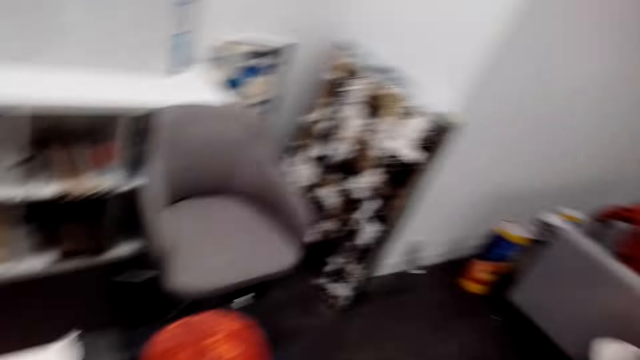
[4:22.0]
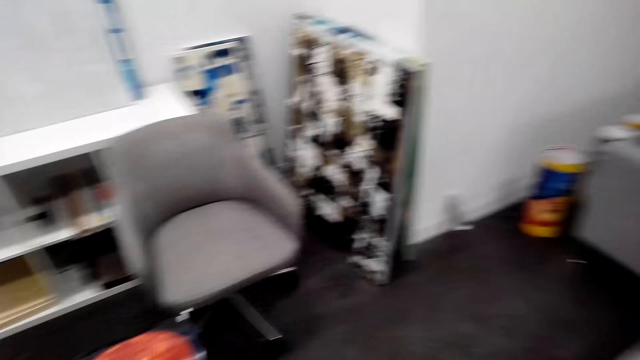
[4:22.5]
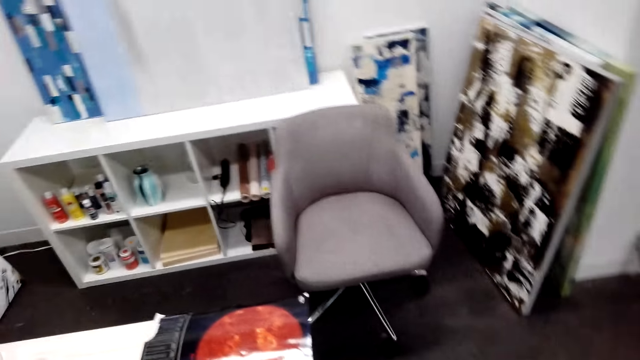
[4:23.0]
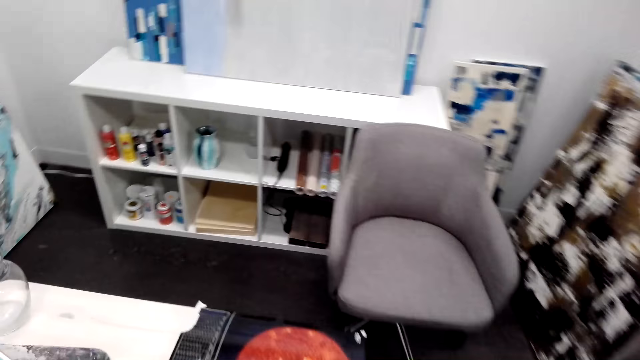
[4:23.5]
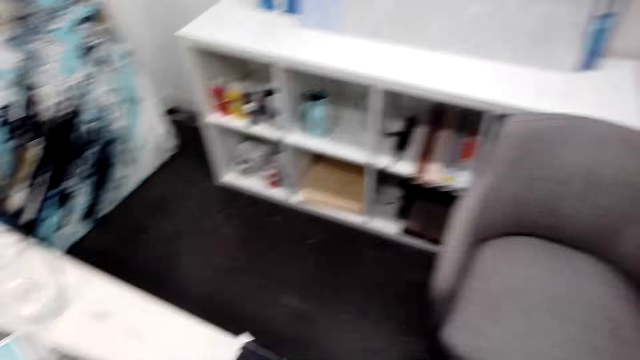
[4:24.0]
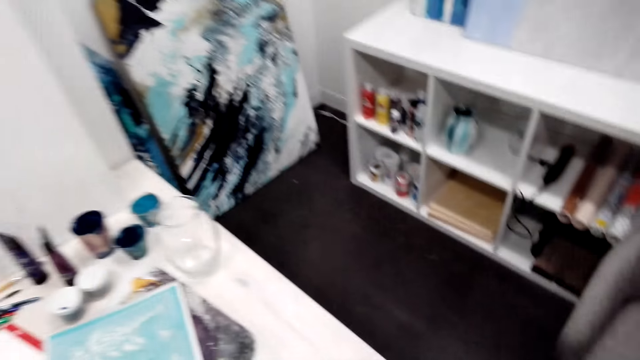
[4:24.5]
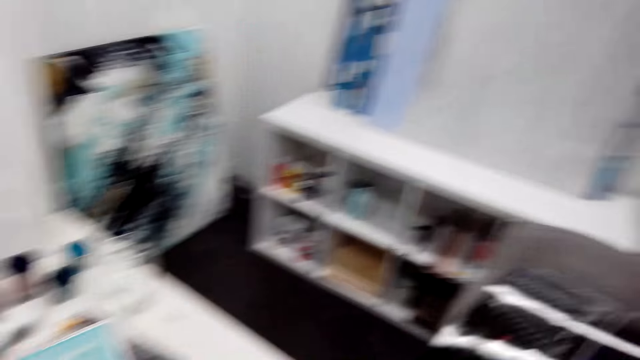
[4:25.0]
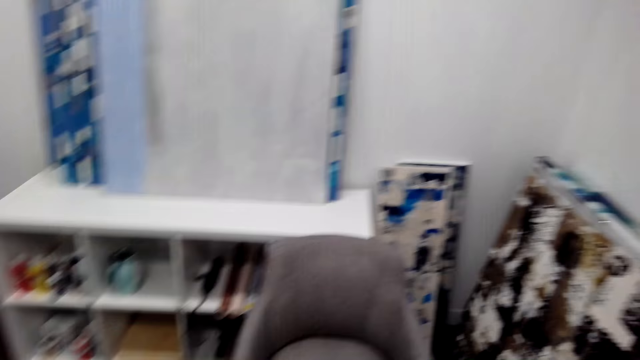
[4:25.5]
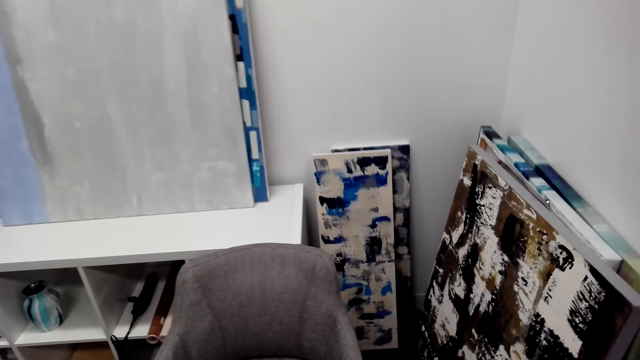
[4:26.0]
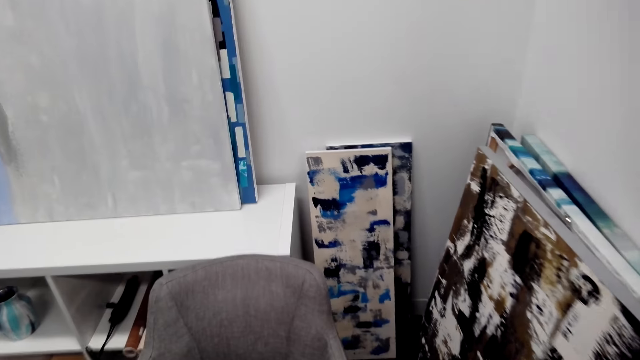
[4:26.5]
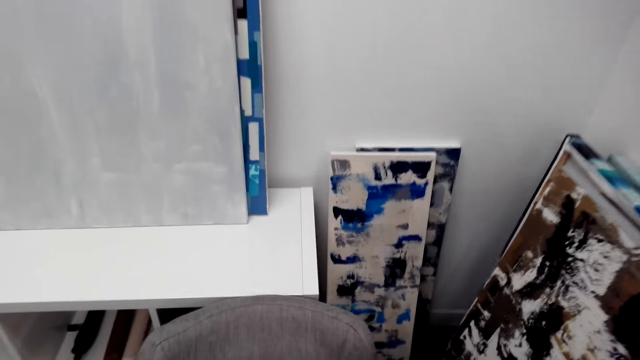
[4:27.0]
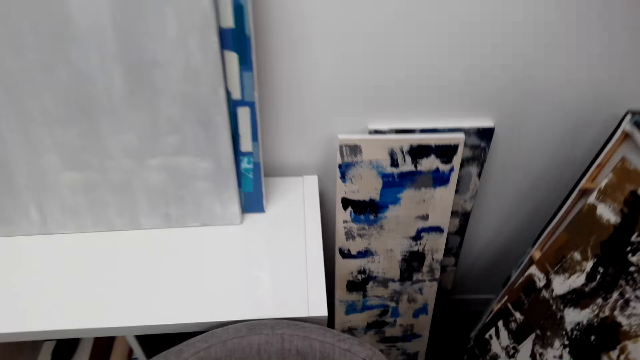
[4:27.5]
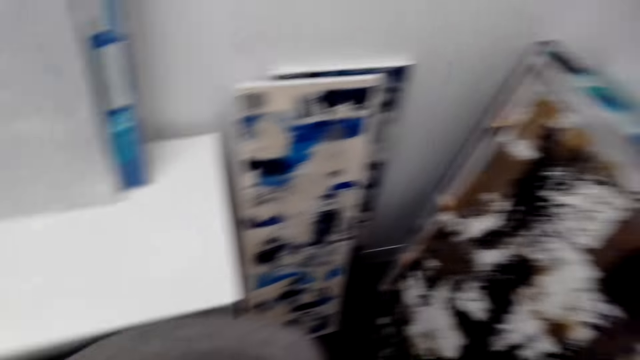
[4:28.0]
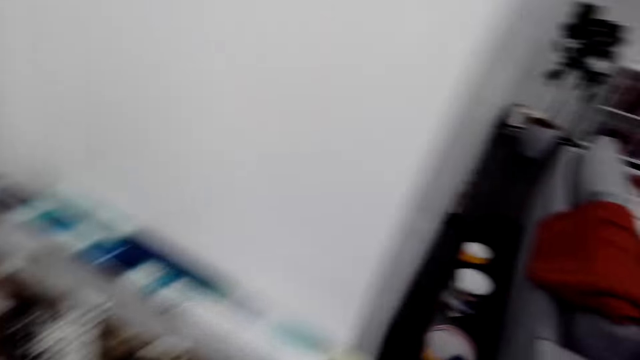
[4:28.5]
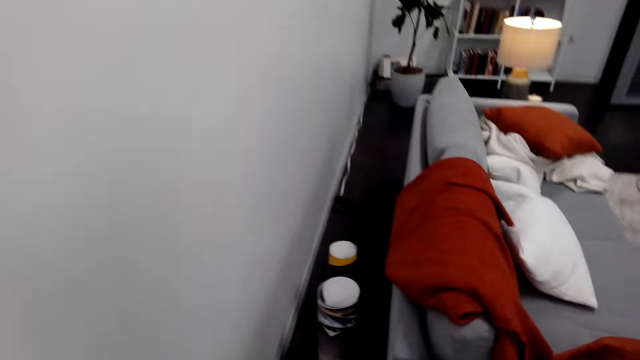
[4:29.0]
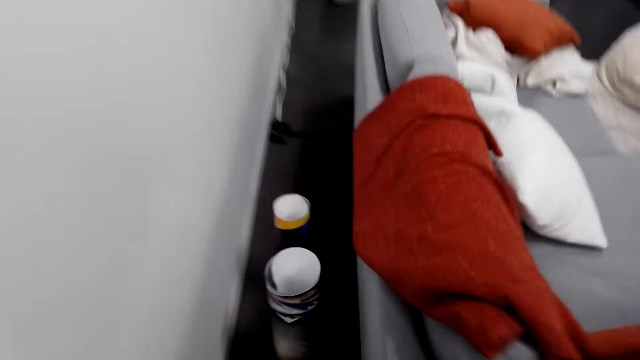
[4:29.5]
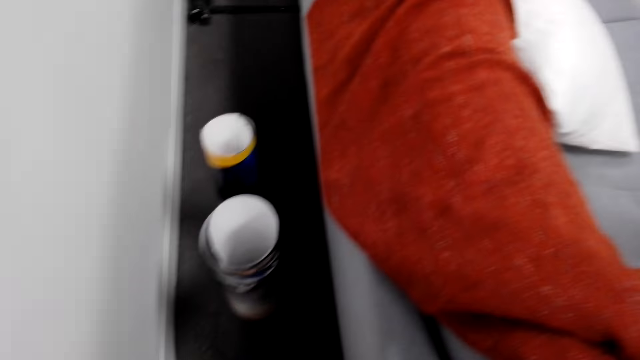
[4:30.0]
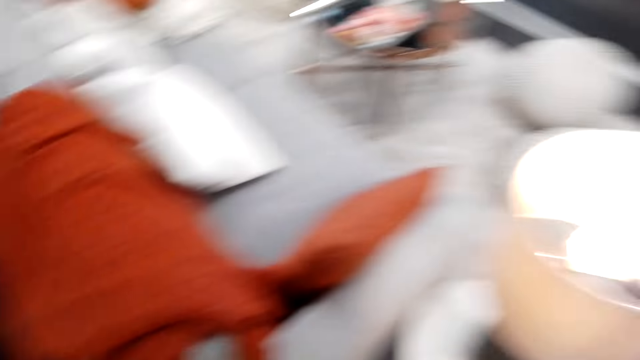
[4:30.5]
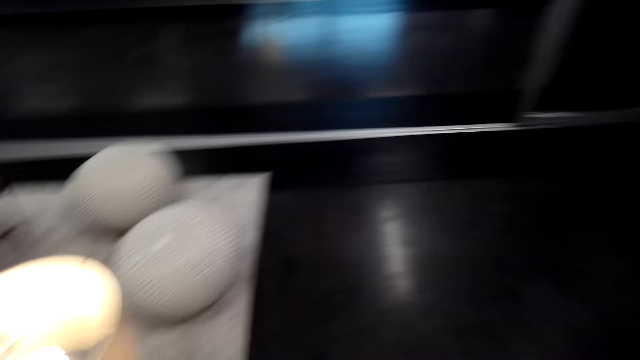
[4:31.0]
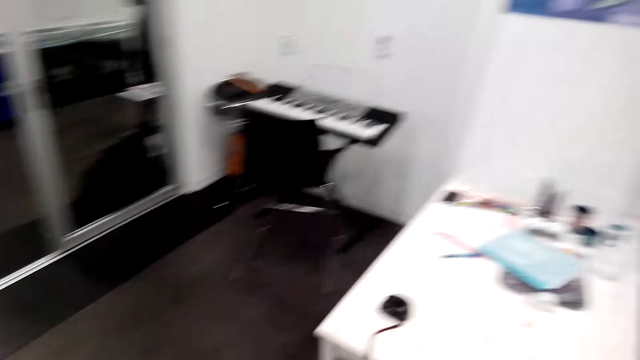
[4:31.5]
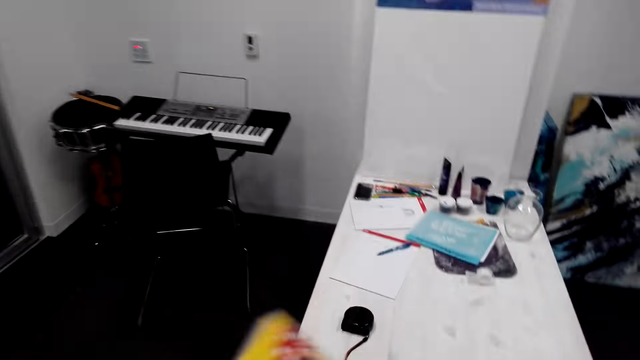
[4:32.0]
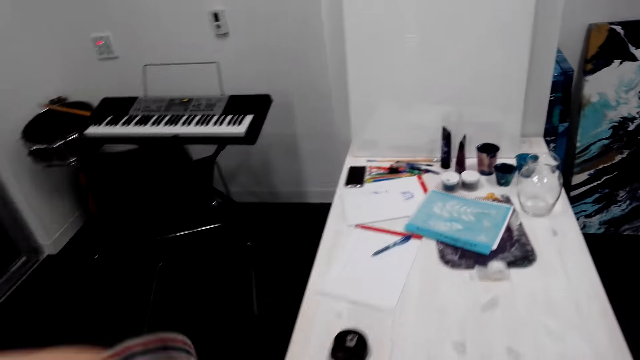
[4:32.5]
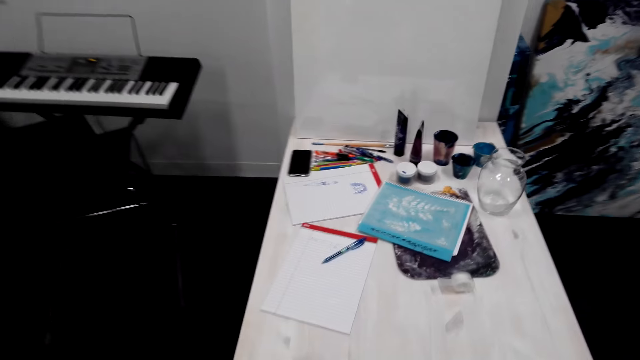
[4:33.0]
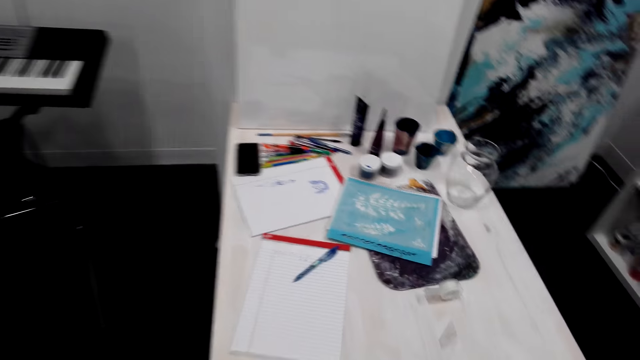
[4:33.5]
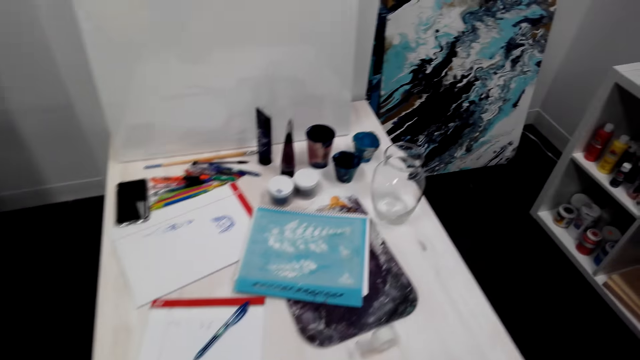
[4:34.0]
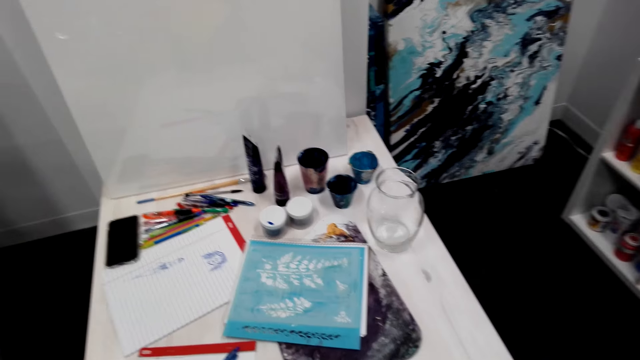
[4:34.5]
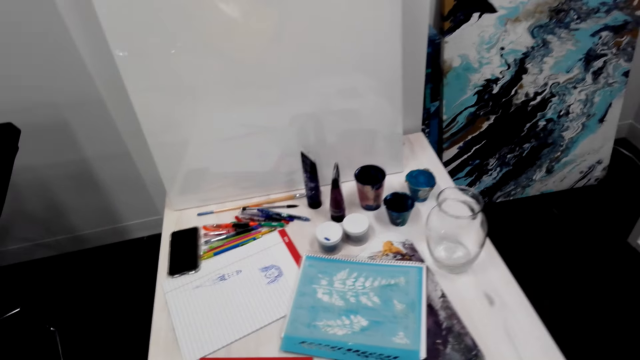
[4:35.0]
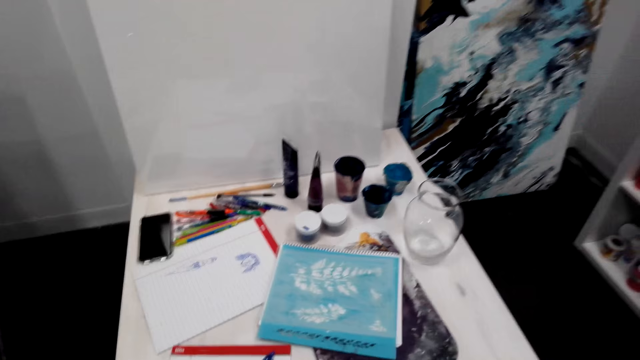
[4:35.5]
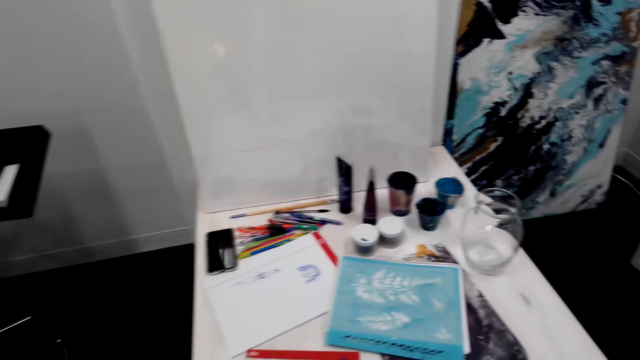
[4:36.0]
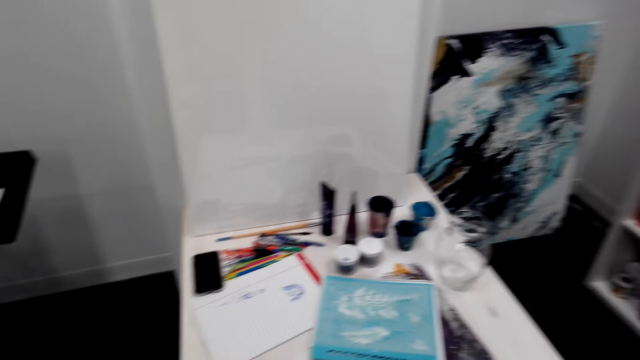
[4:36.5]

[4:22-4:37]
The camera wearer places a pen on the book. They walk in the house. They pick up the wallpaper. They take a tape measure.

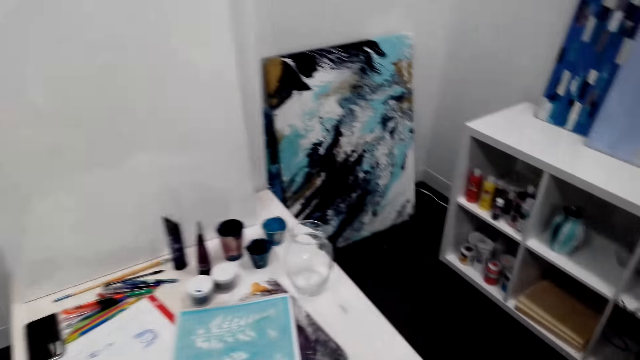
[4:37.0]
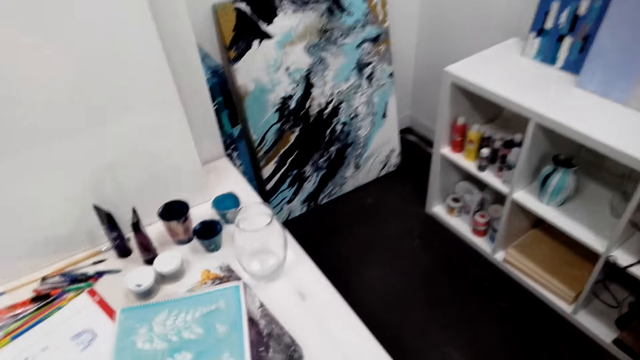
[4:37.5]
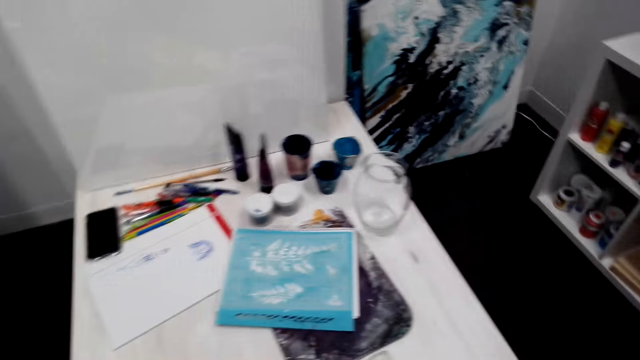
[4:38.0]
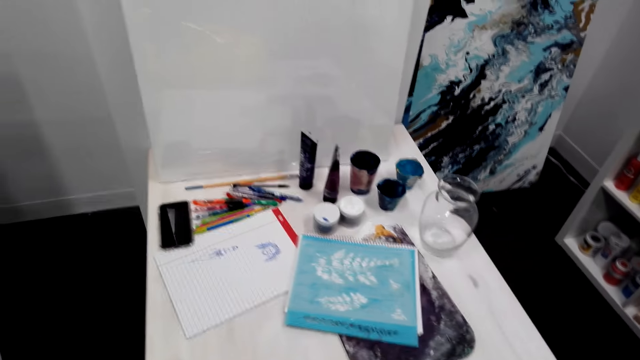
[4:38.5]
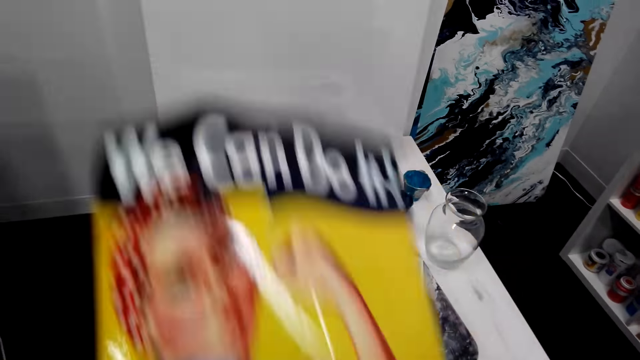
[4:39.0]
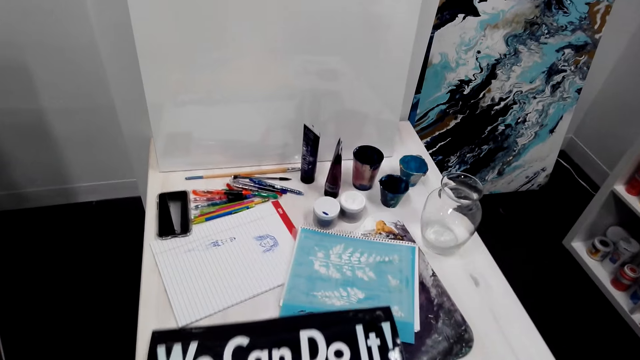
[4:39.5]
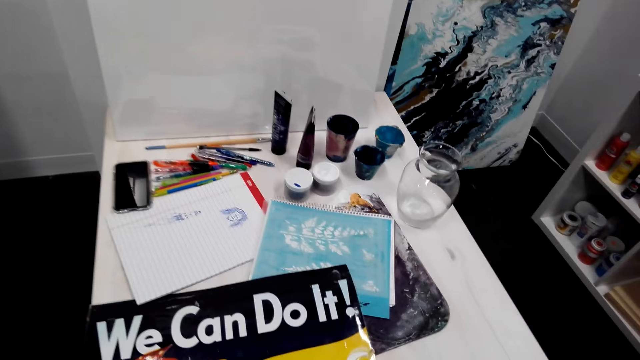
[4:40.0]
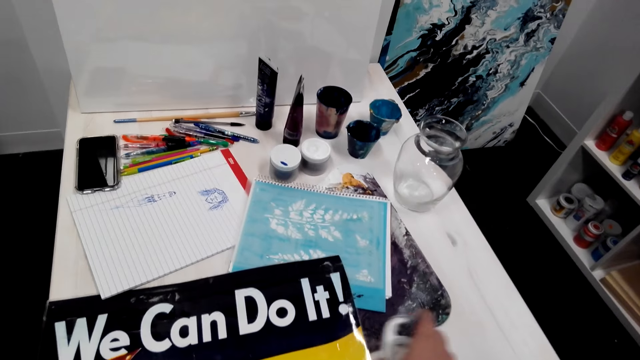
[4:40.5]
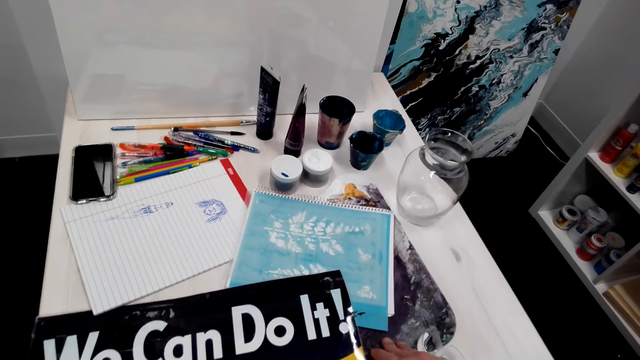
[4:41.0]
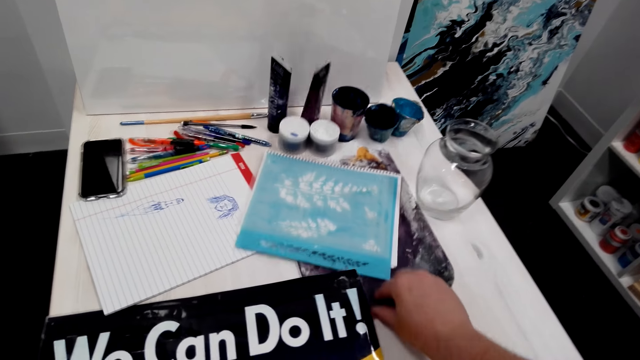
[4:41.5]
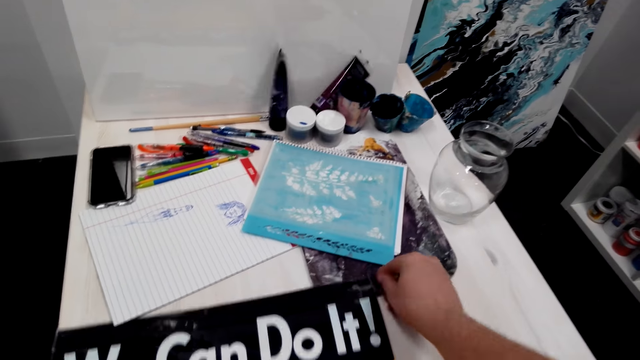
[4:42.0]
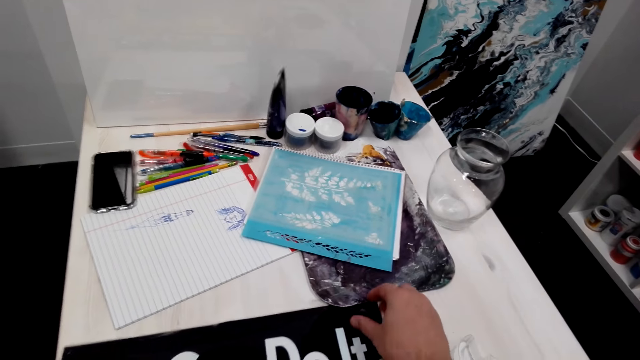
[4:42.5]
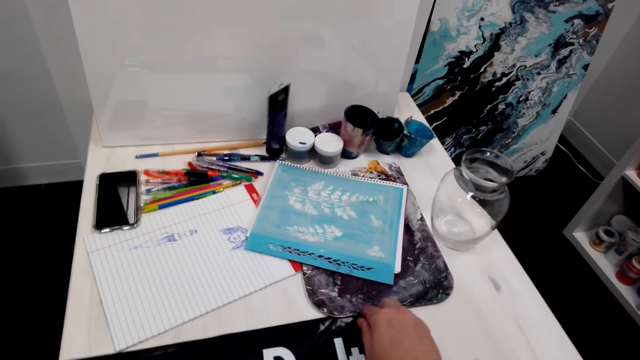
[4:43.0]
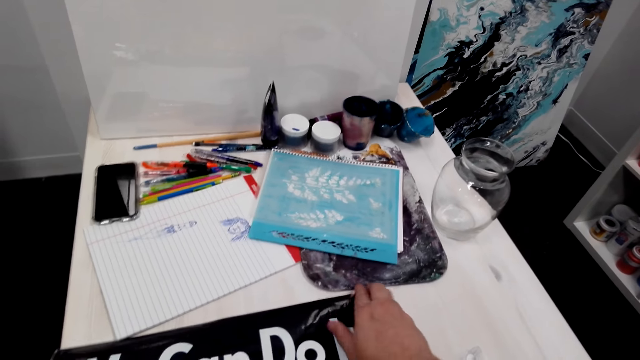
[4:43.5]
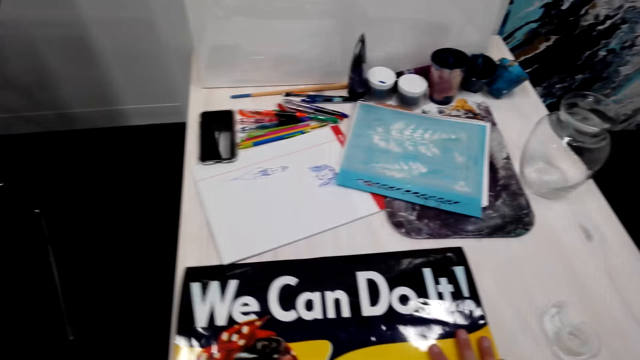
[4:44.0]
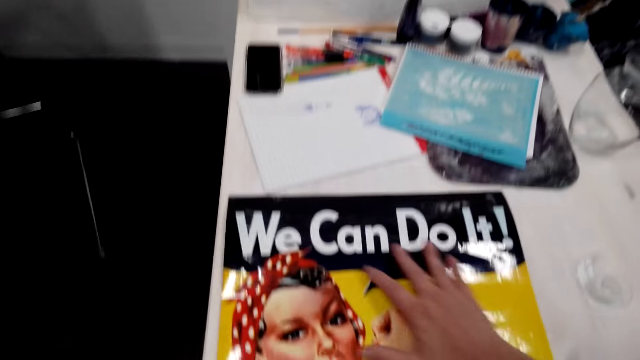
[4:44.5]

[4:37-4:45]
The camera wearer holds a picture portrait. They place a wallpaper on the table.
